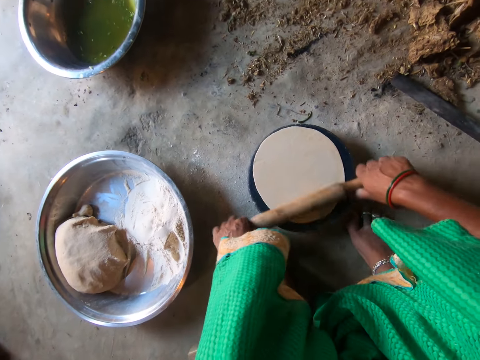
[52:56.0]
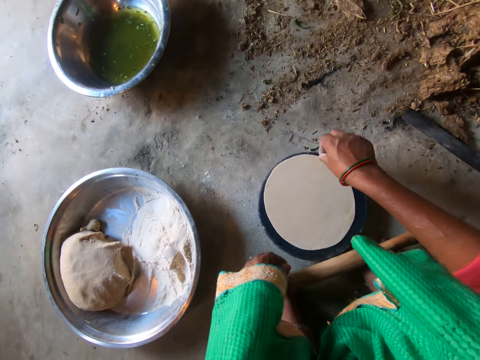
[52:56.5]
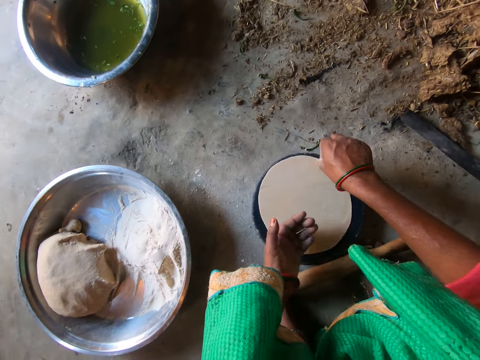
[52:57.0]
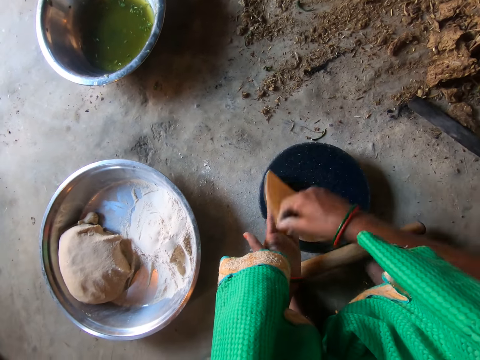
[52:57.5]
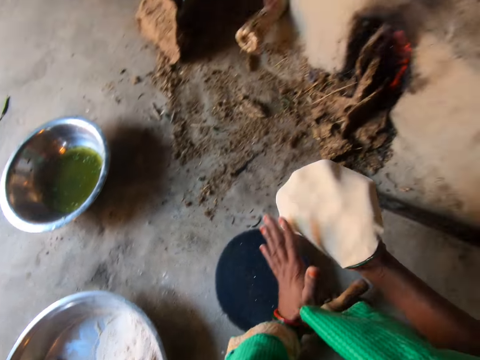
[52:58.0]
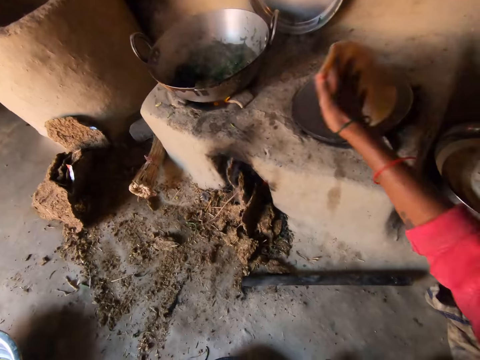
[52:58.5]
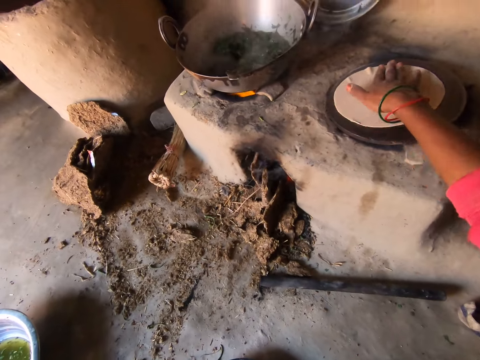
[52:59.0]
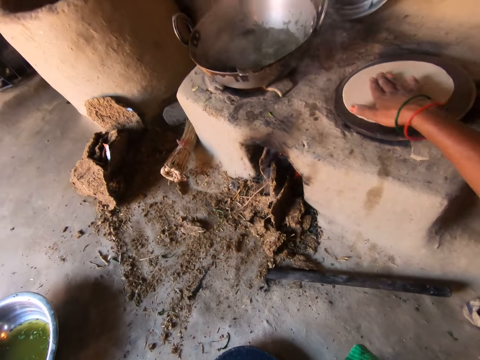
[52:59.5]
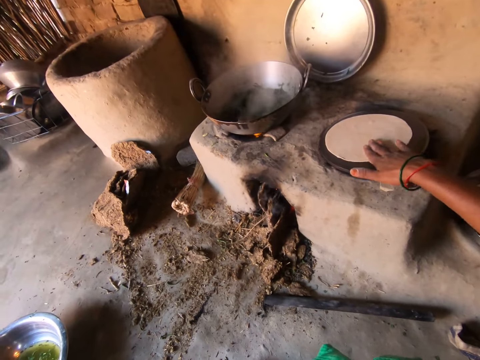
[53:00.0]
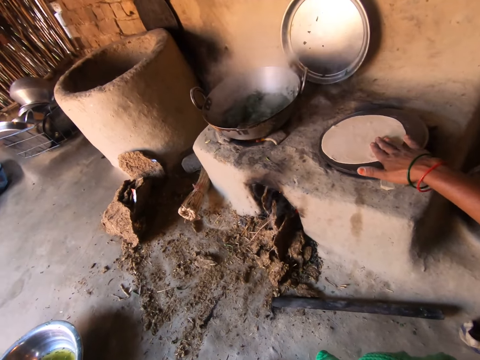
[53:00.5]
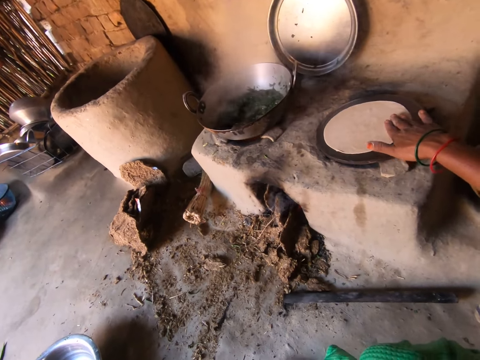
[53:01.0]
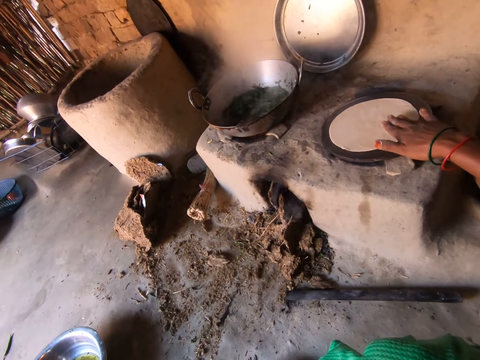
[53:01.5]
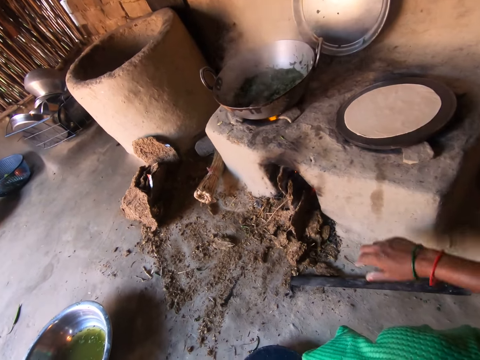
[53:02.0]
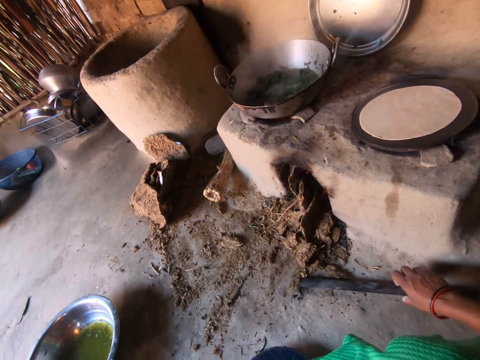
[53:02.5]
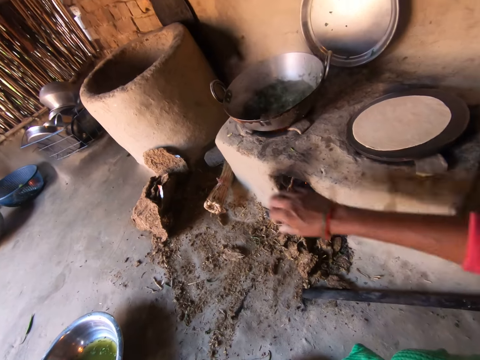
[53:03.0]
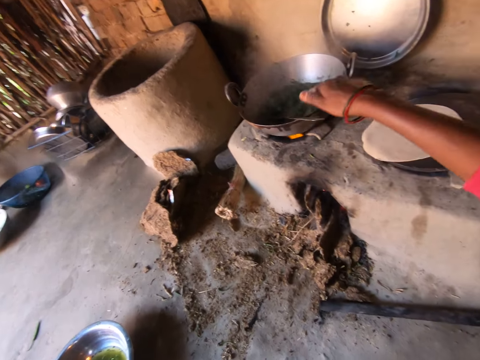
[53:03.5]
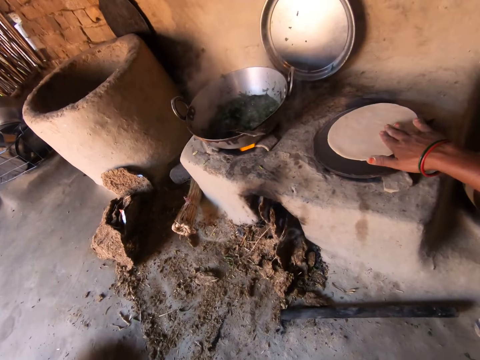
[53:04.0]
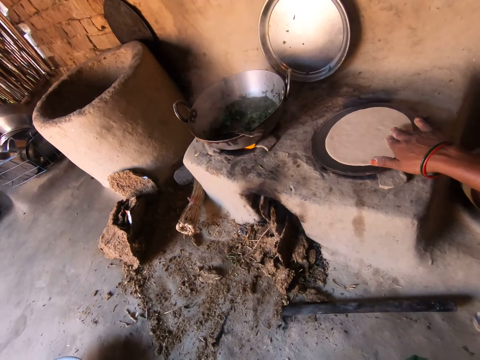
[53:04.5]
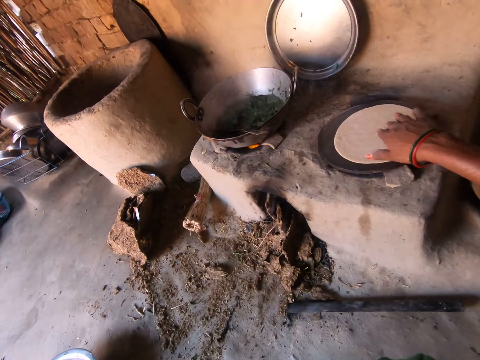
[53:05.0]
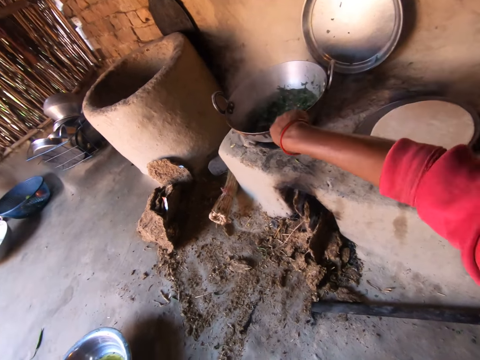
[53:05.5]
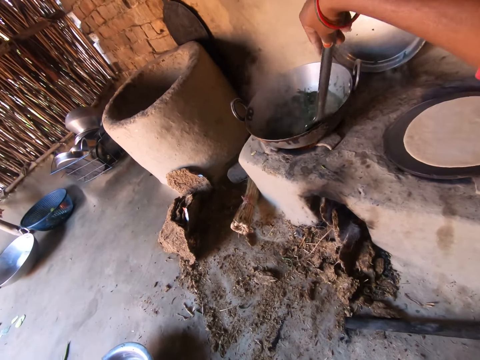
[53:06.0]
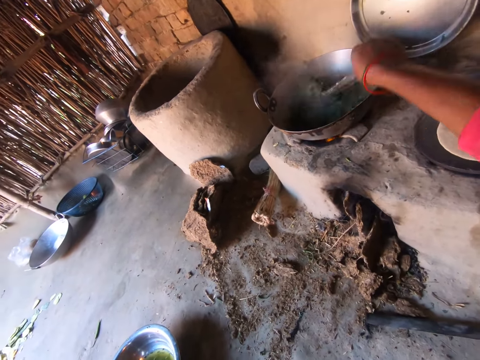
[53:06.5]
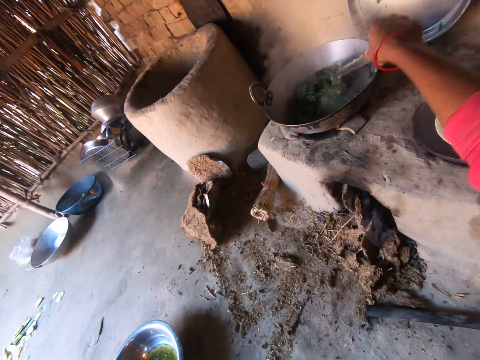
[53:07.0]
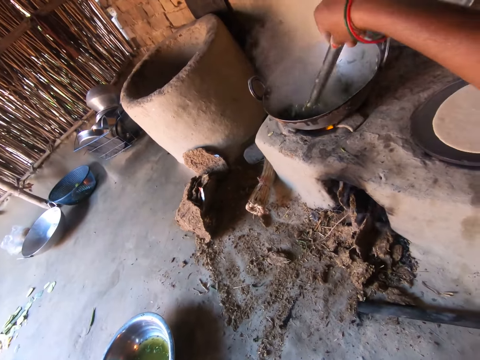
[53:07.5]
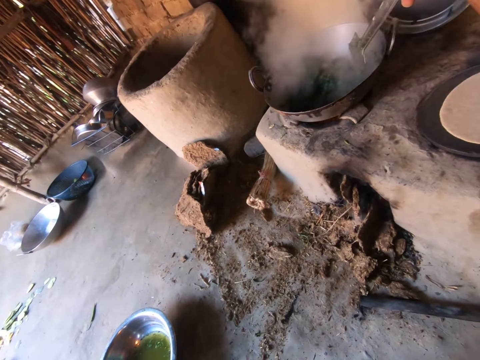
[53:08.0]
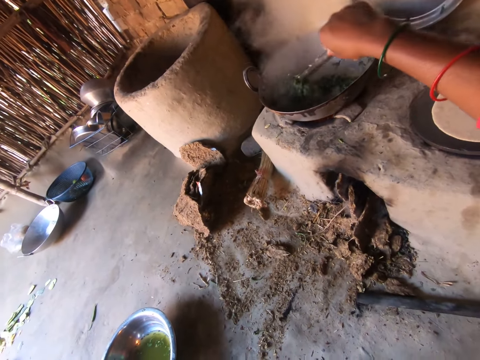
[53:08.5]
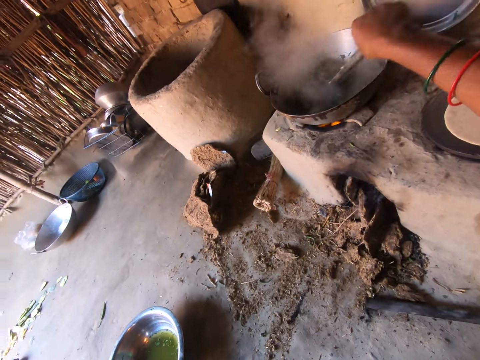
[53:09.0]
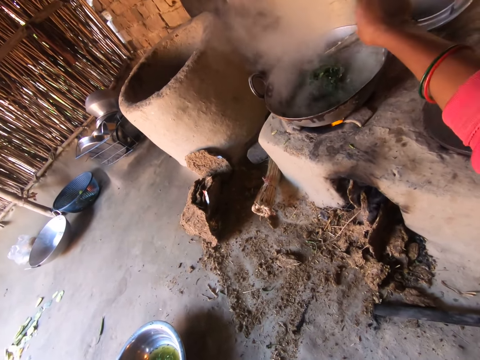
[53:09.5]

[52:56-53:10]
The camera wearer collects dough. They drop the dough on the cooking pan. They prepare flat bread. They hold a serving spoon. They stir the vegetables in another cooking pan.

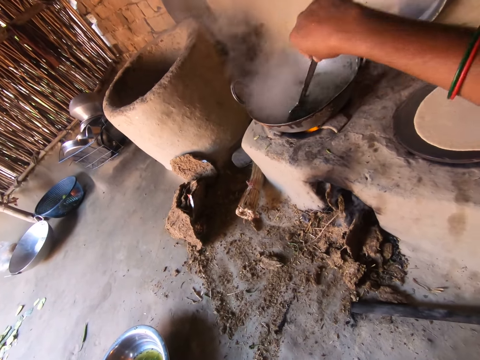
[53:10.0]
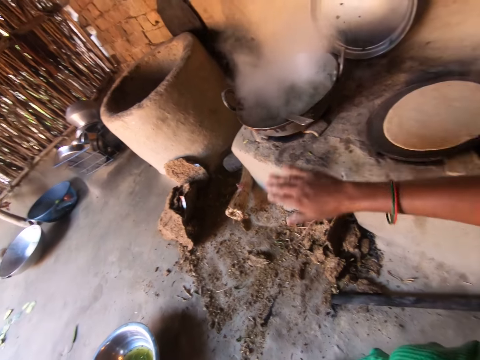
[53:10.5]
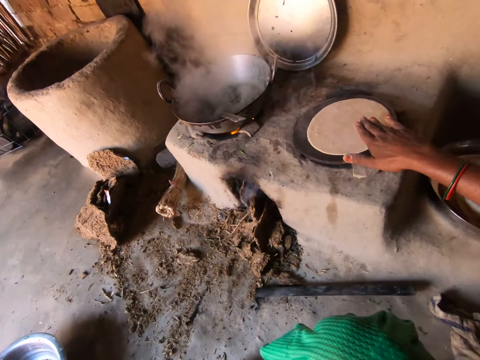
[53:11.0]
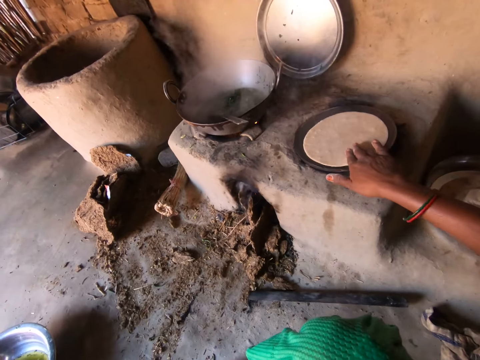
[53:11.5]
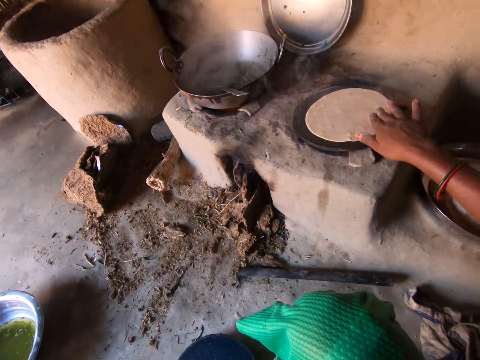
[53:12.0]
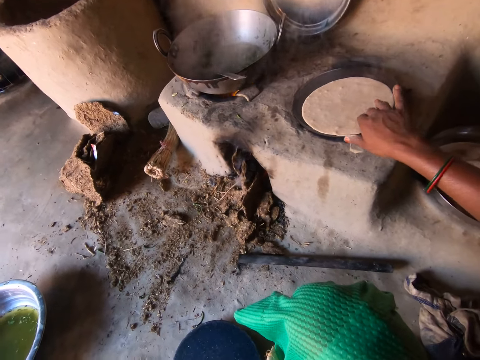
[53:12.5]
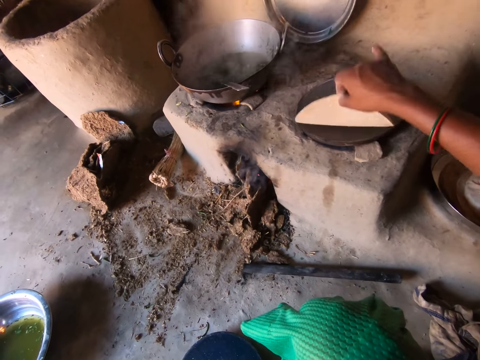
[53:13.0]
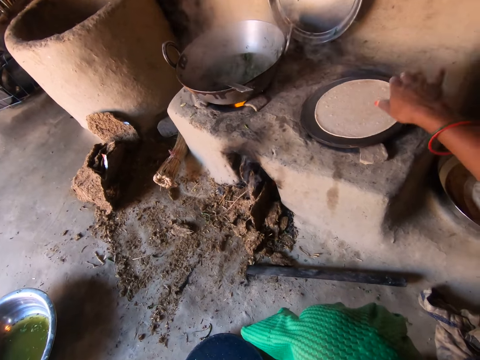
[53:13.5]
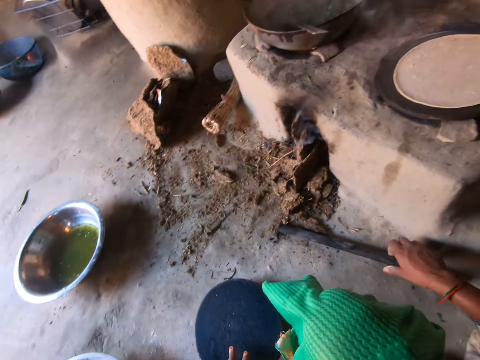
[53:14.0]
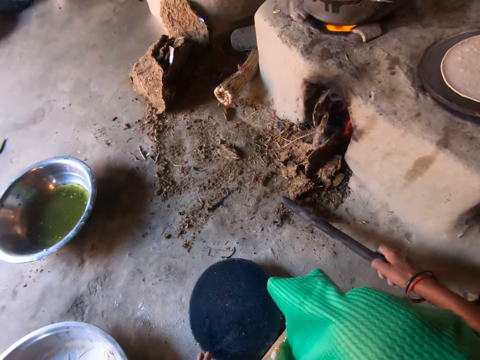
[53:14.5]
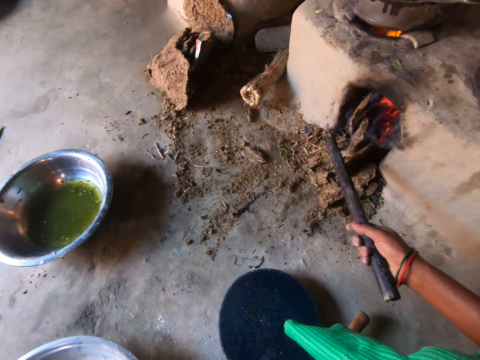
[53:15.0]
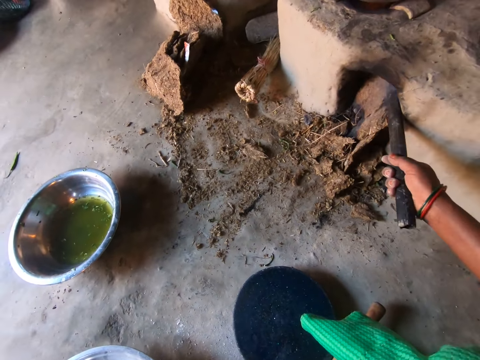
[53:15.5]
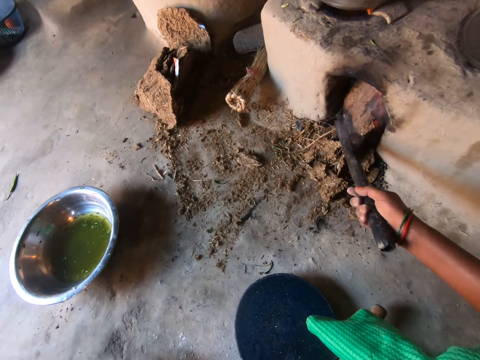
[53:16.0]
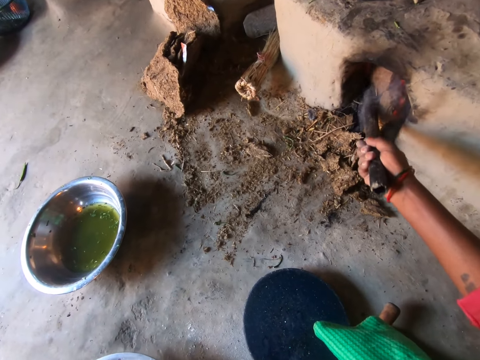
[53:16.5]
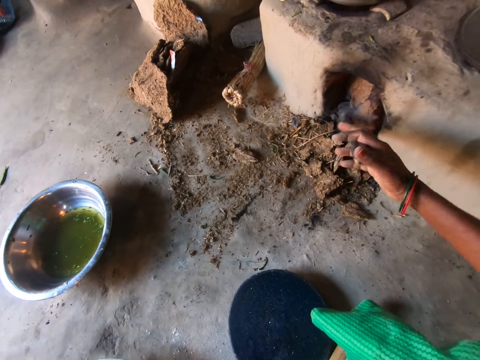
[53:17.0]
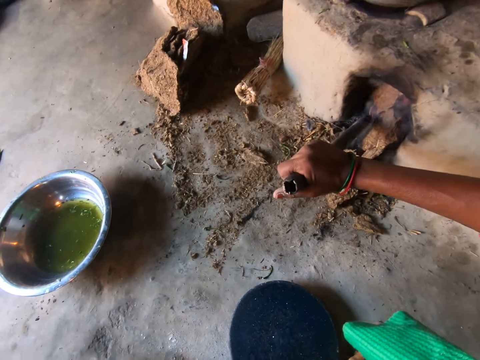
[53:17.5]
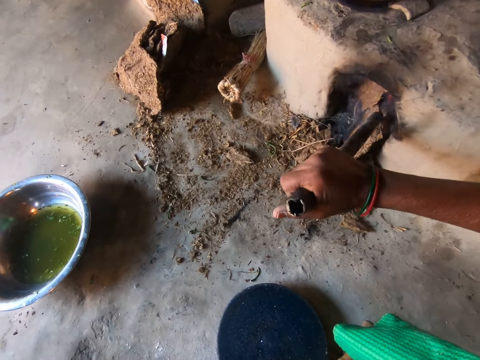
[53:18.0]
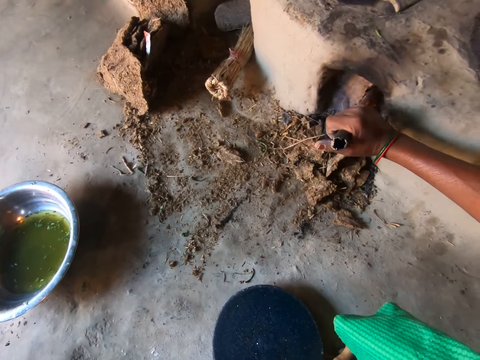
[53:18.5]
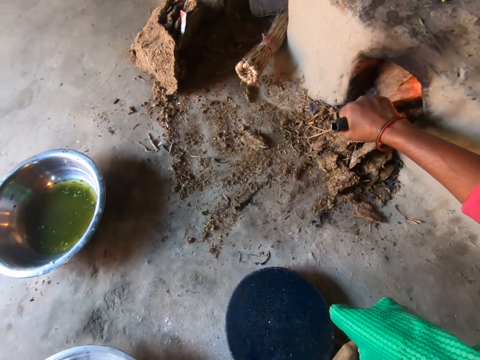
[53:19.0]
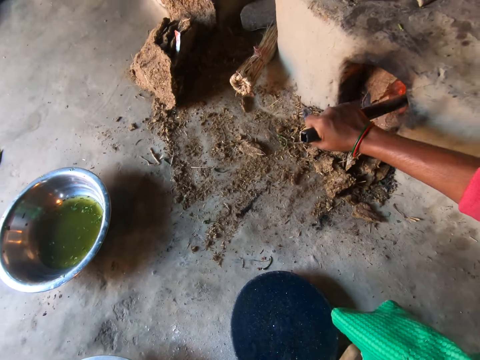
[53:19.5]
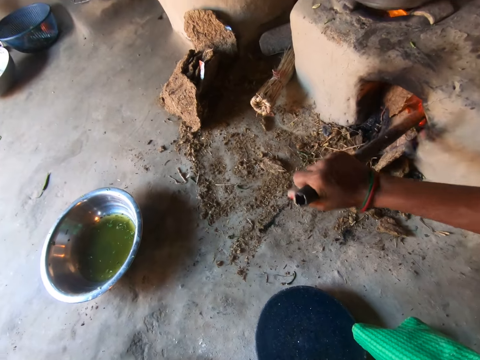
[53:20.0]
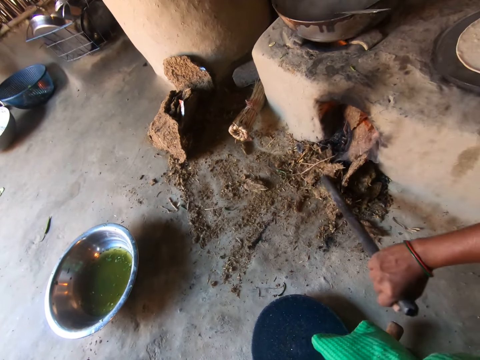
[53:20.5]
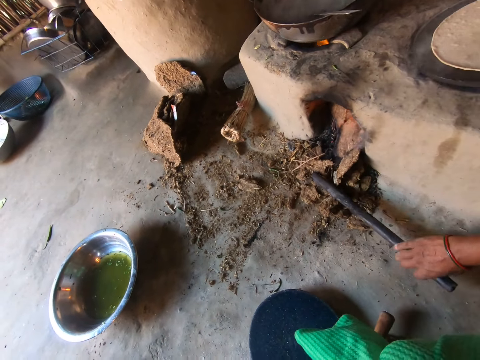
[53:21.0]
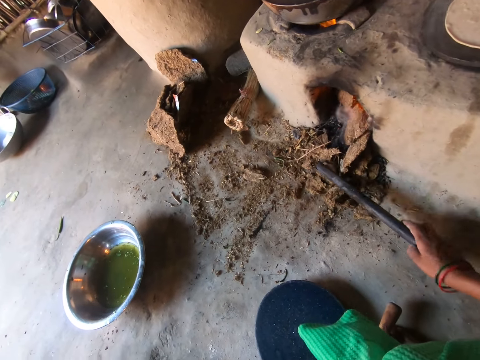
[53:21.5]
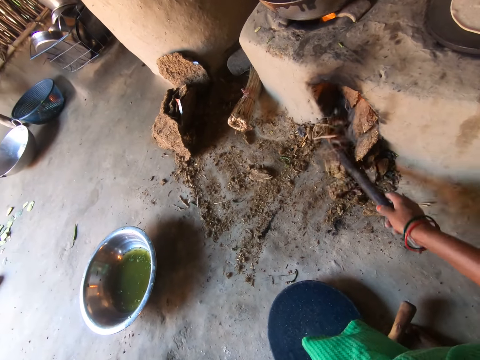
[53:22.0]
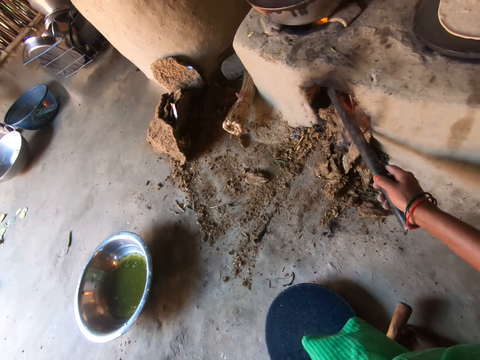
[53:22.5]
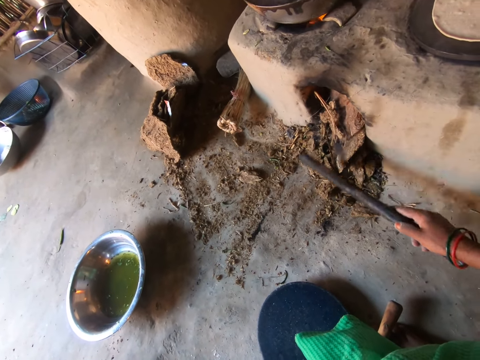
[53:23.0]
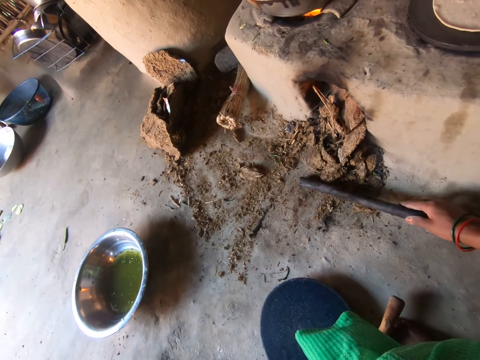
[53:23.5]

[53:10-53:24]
The camera wearer prepares flat bread. They pick a stick. They push cow dung cake into the fireplace.
